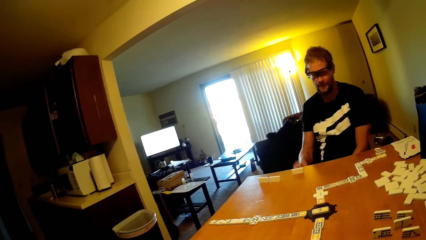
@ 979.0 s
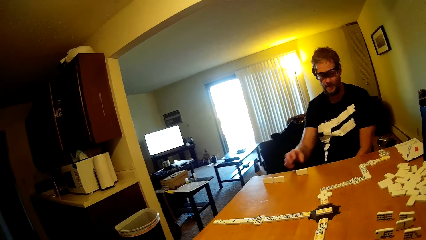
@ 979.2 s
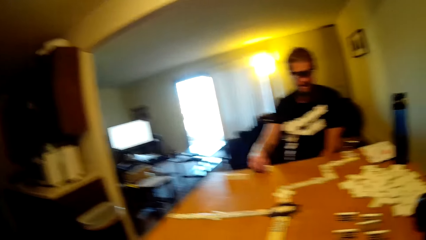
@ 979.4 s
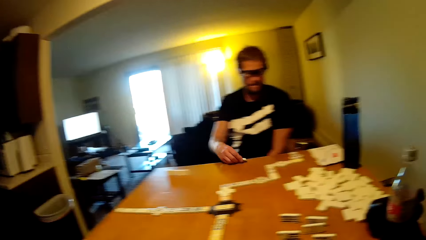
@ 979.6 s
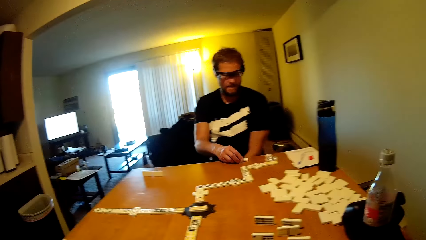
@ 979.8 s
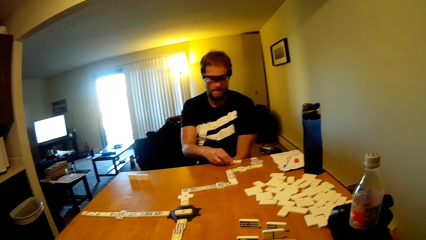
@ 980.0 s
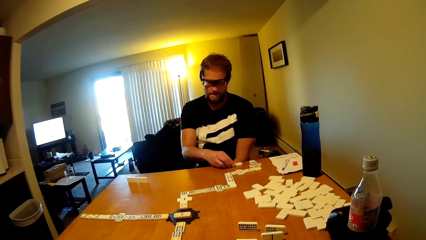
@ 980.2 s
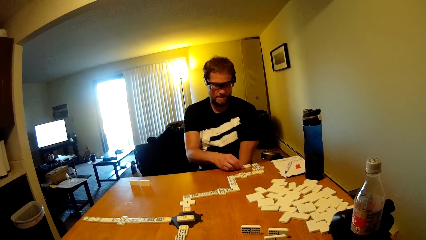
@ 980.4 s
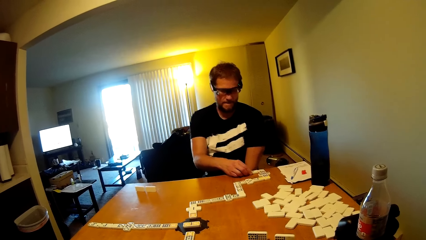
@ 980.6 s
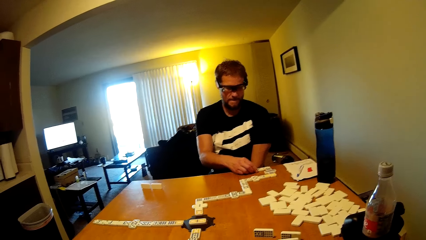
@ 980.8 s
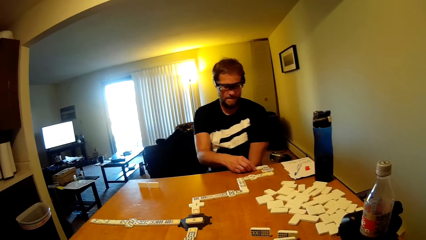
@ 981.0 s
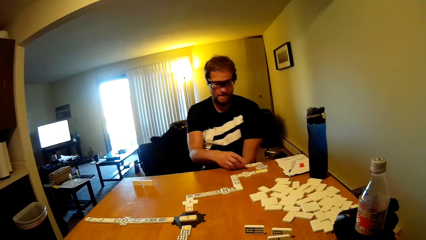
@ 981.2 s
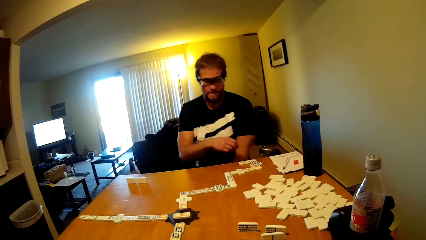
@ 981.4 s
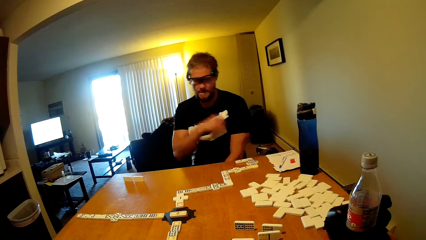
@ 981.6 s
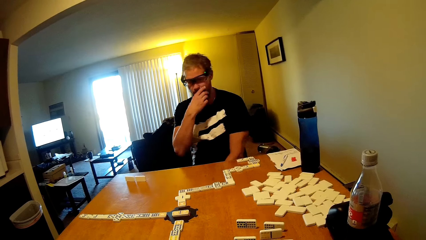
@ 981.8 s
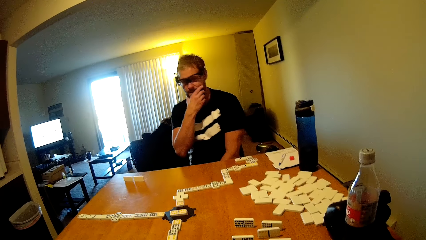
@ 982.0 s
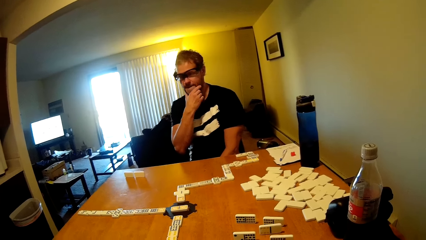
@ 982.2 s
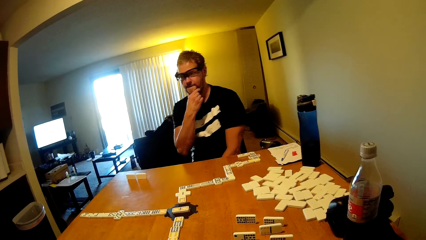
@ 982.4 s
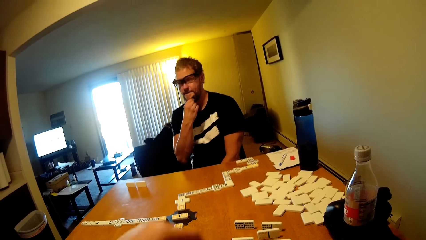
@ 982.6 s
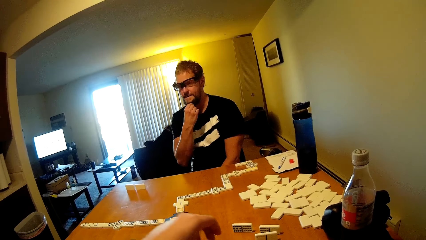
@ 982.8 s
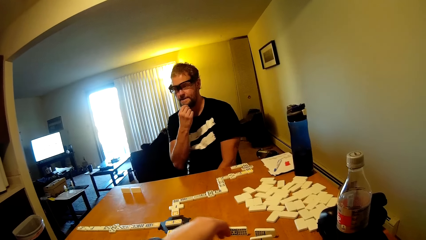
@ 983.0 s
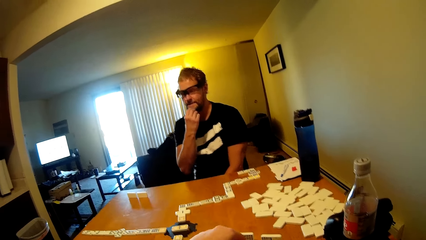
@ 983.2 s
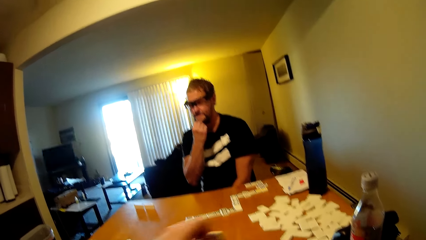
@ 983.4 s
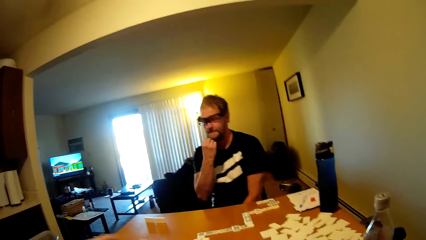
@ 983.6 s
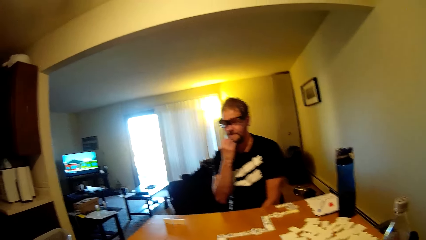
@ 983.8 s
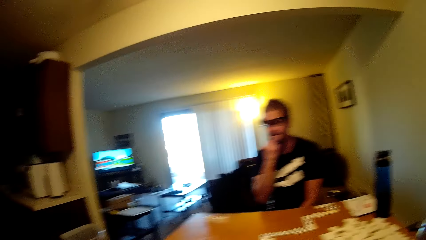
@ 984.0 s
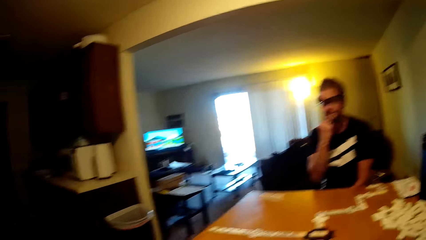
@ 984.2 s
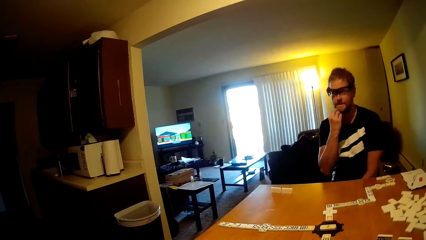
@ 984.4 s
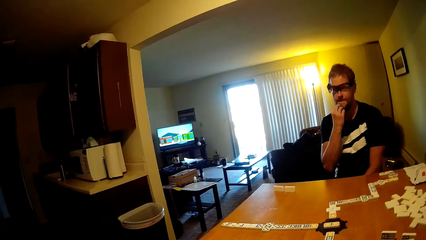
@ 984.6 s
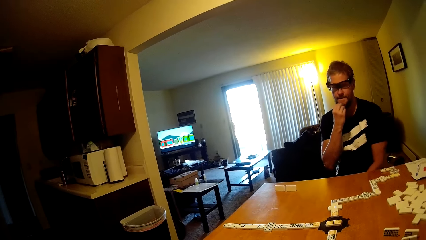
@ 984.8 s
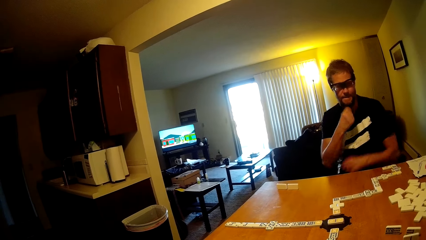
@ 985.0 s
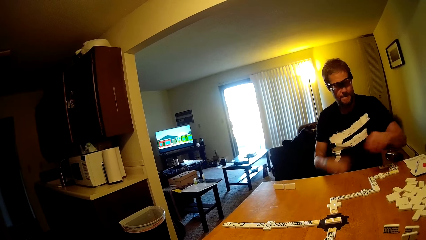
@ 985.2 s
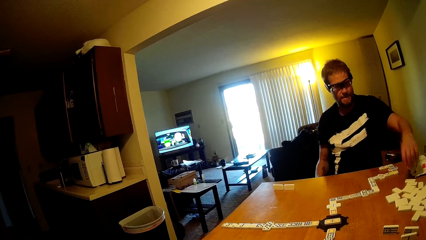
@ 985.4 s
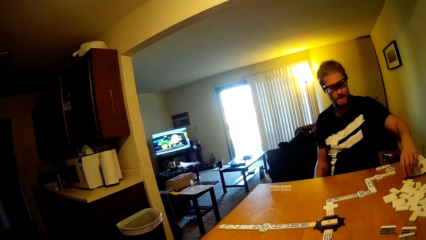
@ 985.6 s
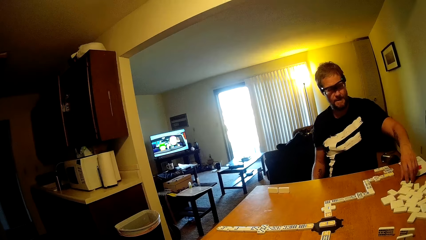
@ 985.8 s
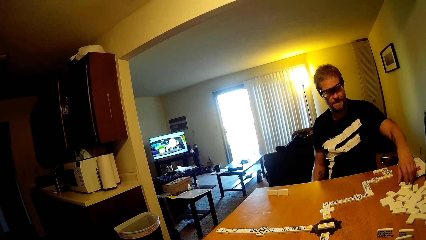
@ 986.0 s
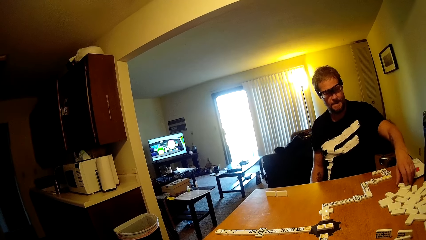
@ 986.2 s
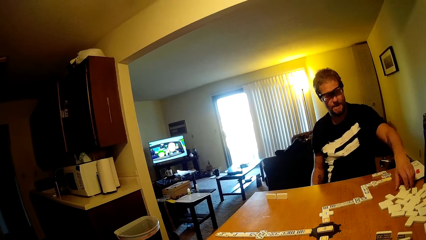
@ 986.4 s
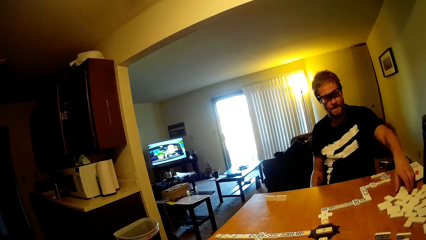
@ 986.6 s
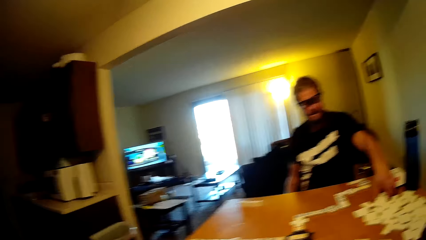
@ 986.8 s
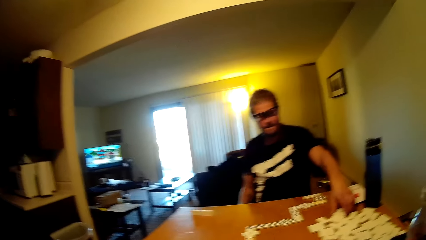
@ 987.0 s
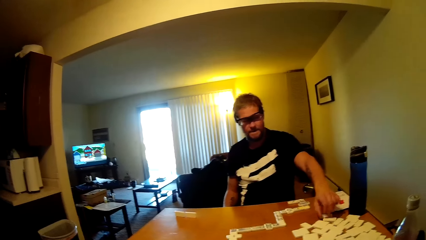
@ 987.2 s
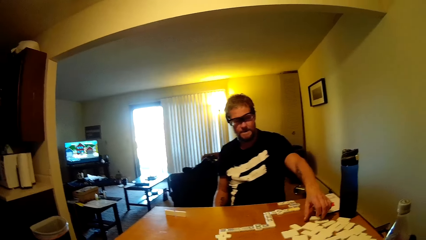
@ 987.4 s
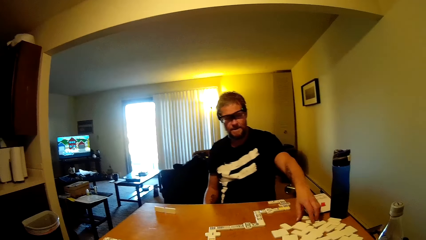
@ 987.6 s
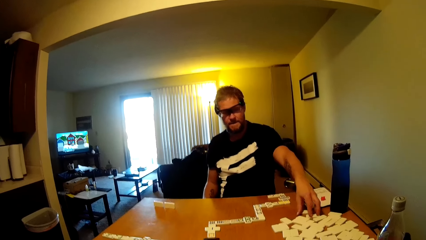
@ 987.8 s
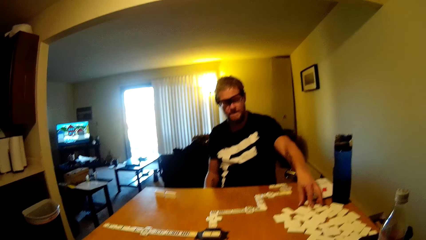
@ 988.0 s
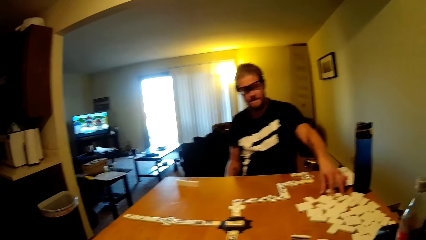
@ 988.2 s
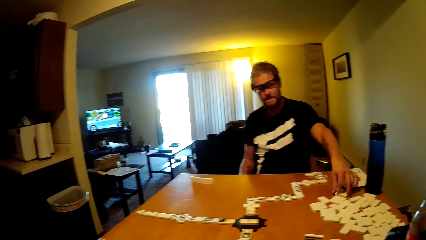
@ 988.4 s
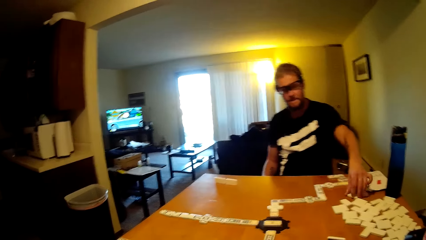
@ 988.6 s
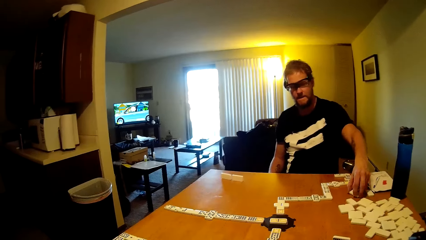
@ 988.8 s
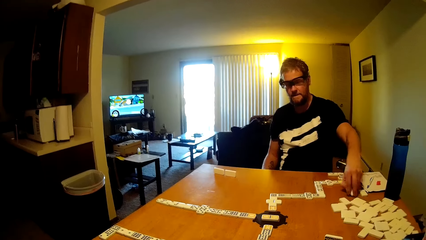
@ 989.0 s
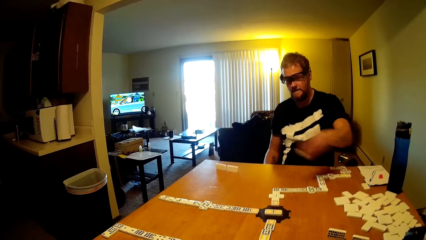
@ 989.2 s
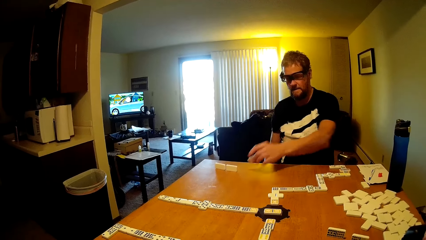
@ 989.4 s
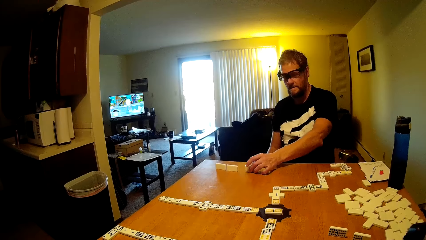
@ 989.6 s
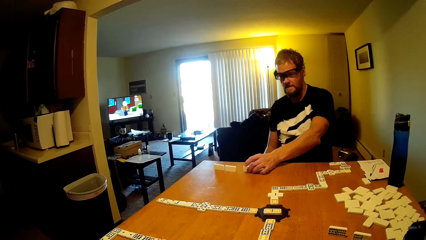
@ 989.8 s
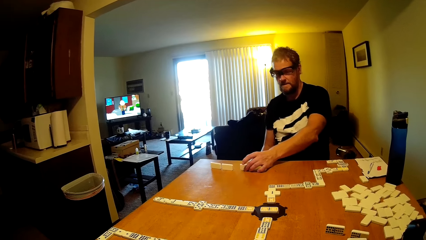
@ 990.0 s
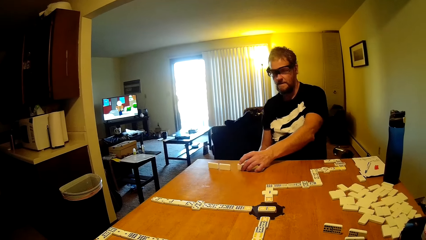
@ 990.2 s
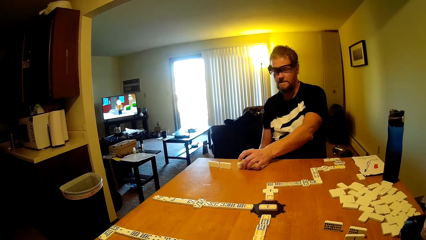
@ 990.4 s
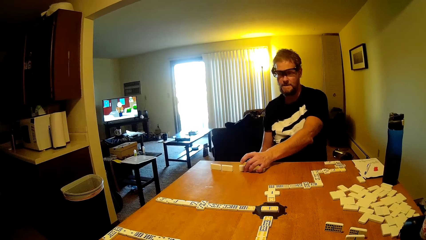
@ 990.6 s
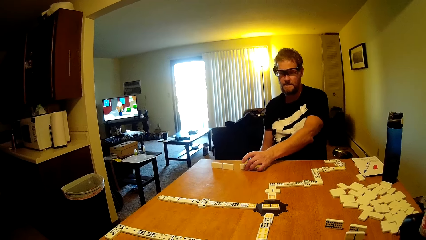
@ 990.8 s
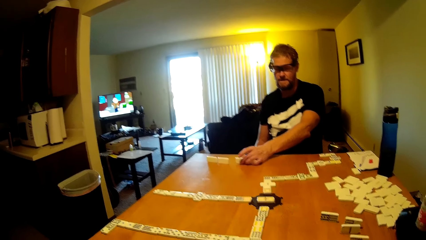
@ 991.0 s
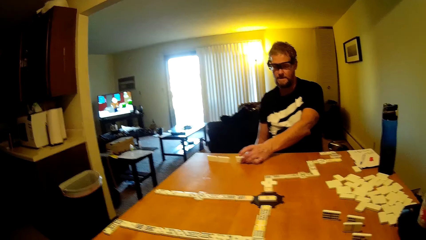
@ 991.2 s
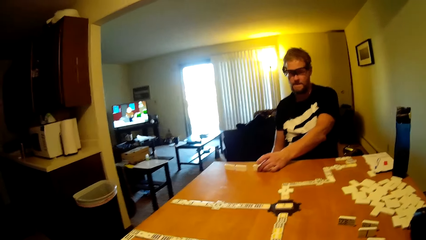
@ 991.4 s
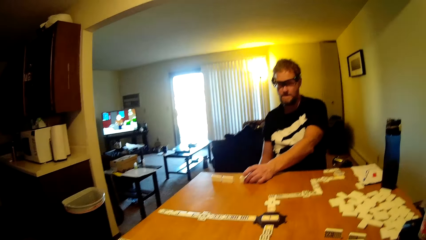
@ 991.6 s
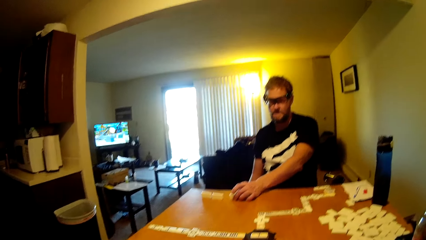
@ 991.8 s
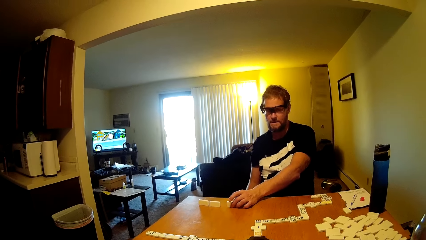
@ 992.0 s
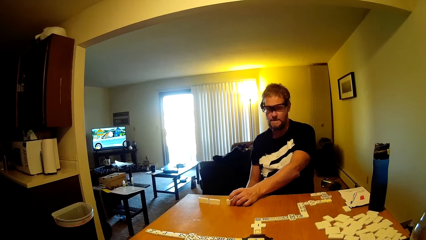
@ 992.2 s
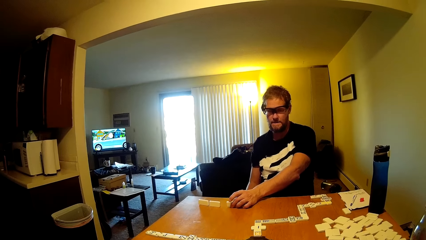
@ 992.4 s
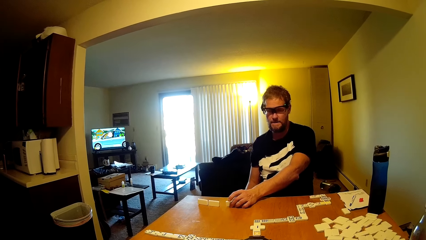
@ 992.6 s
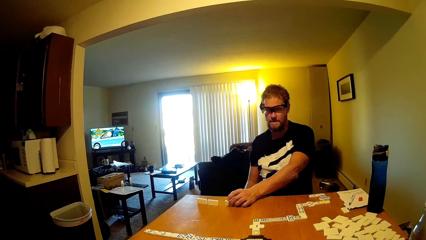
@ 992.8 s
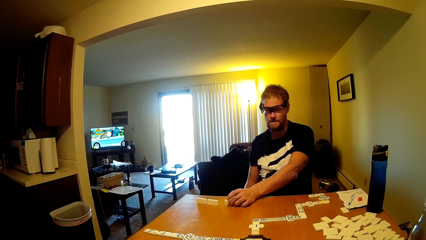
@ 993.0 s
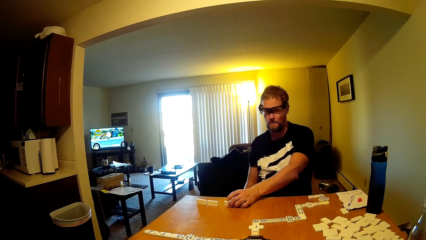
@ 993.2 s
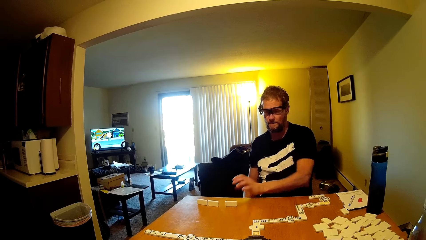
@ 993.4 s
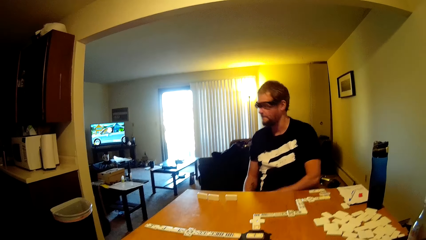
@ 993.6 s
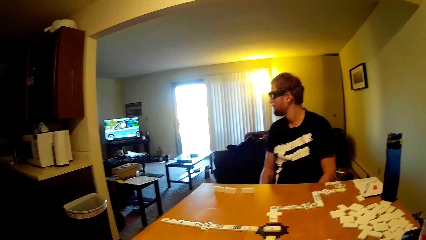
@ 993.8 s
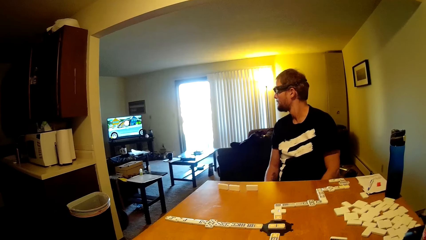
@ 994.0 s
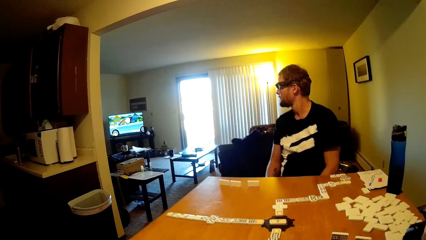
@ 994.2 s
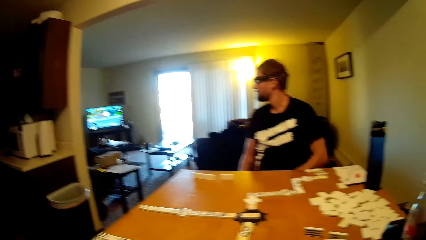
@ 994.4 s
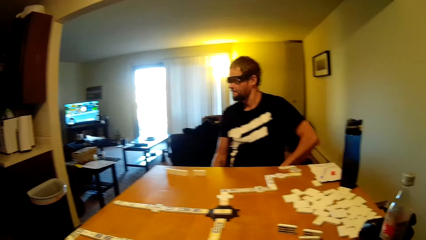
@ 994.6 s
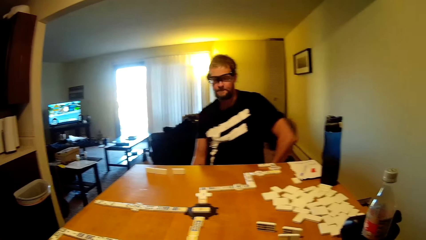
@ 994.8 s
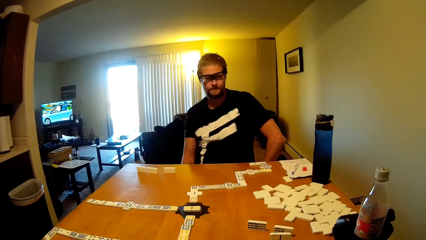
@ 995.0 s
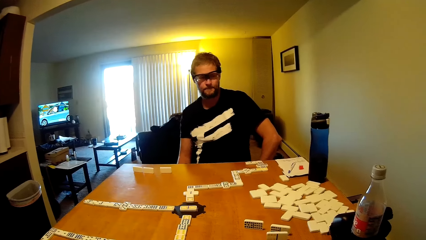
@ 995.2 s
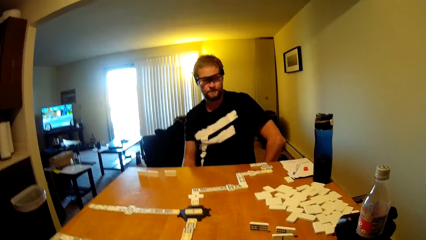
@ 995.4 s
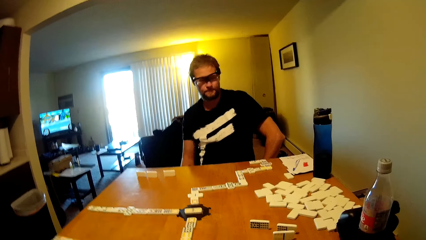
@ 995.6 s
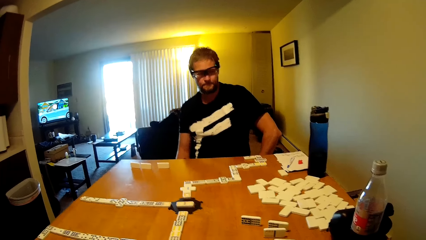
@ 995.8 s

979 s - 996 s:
A man takes a dominoes card and puts the dominoes card down. The man touches his face. The camera wearer takes the dominoes card. The man plays a dominoes game, takes the dominoes card, puts the dominoes card down and looks at the television.
